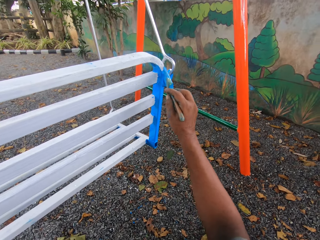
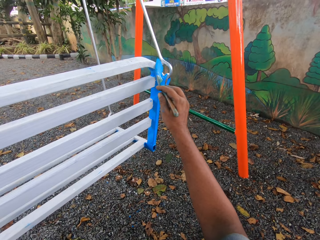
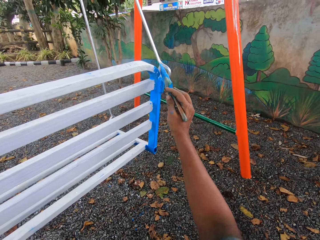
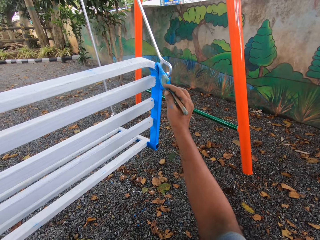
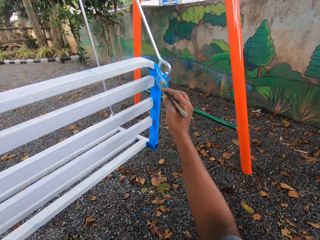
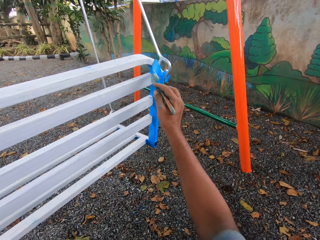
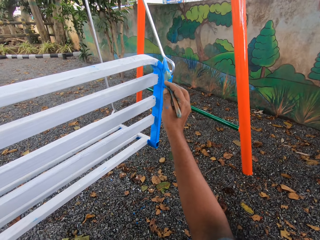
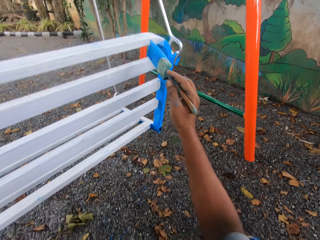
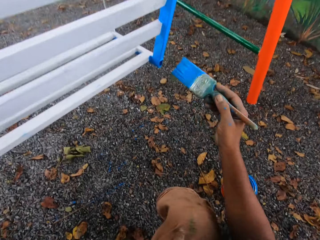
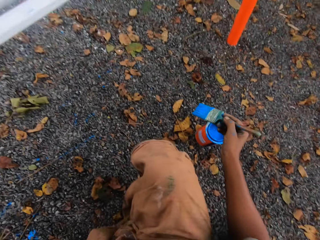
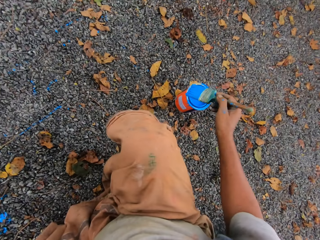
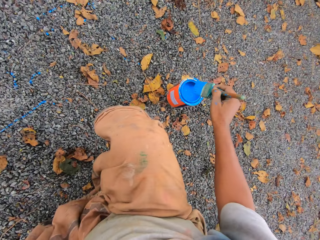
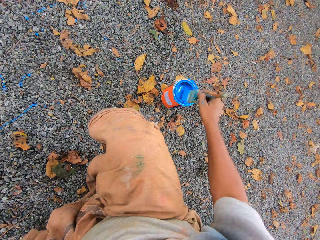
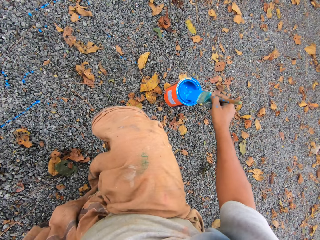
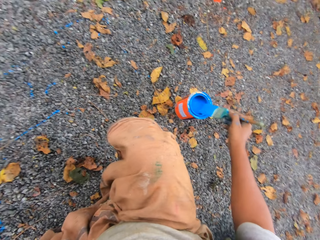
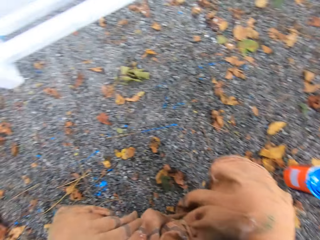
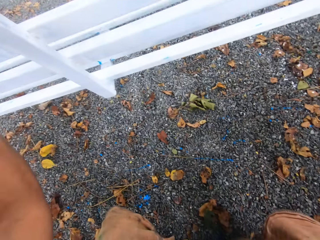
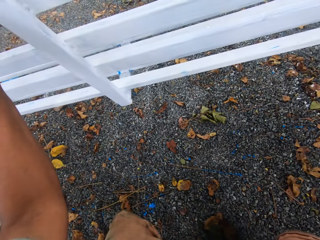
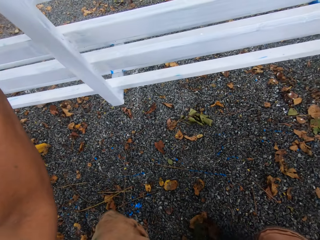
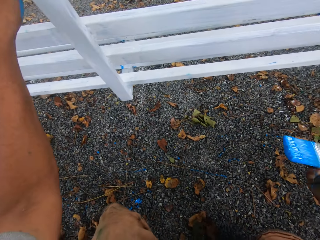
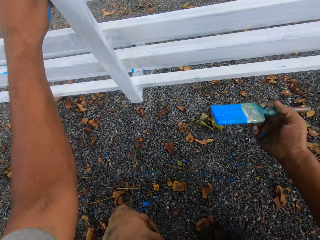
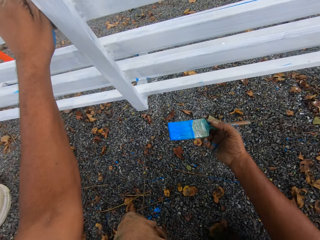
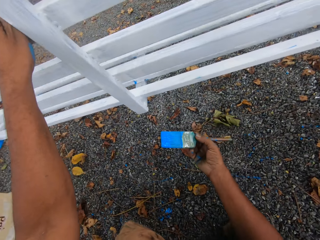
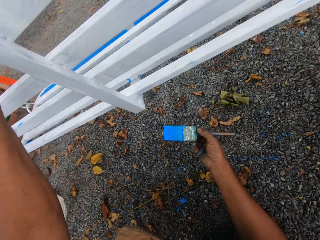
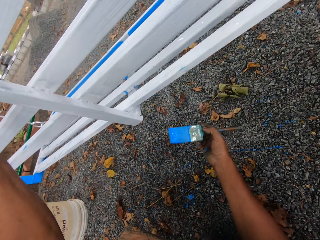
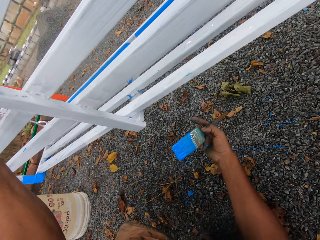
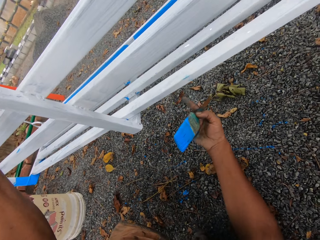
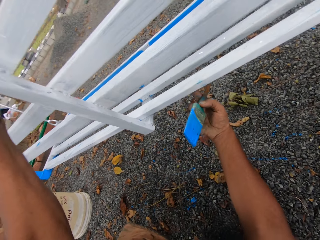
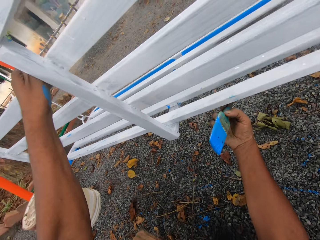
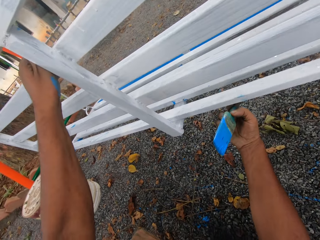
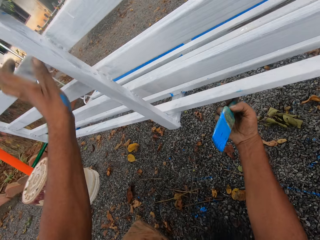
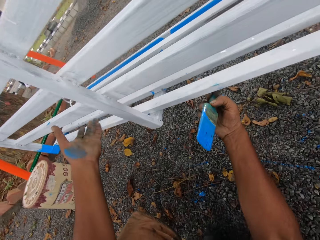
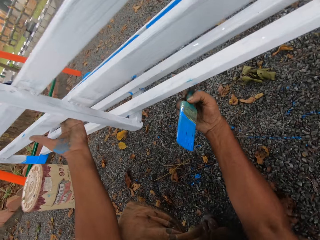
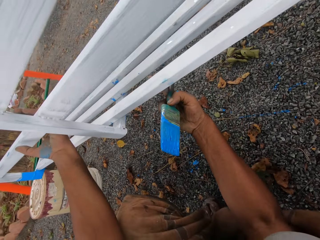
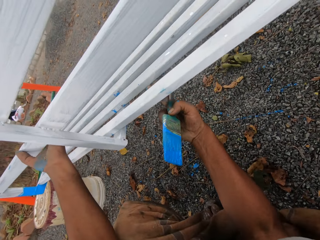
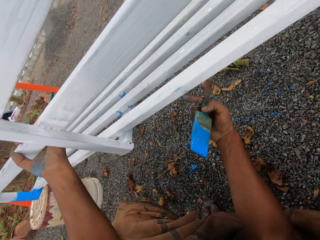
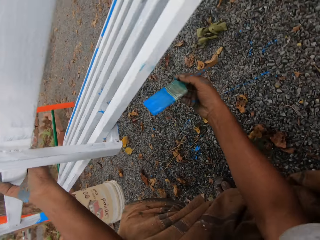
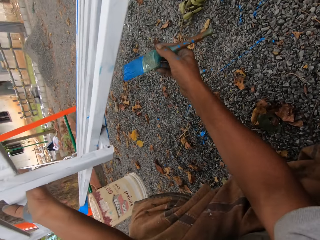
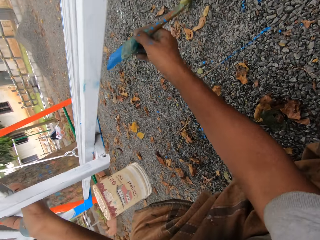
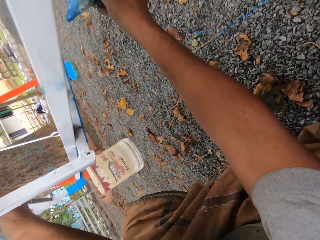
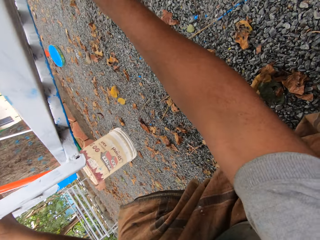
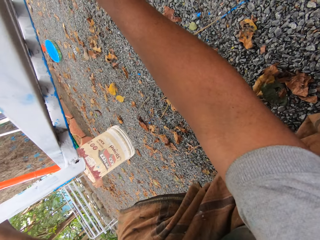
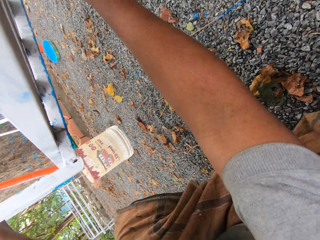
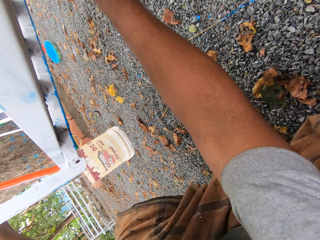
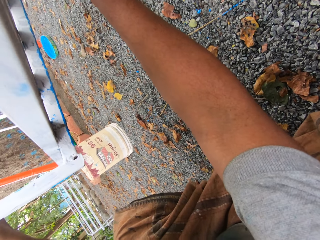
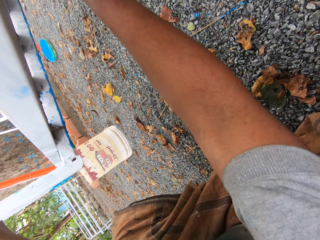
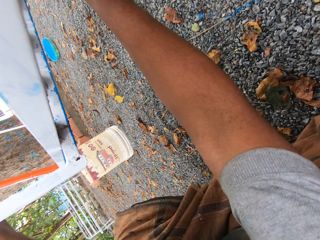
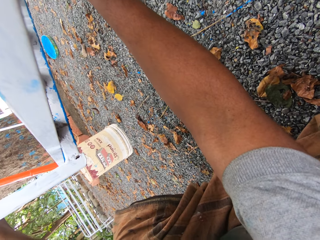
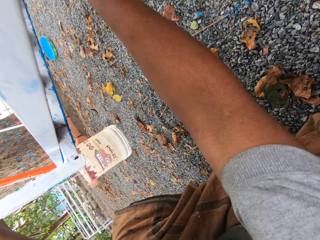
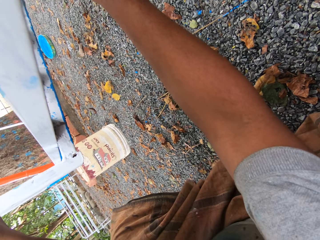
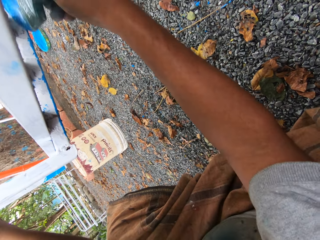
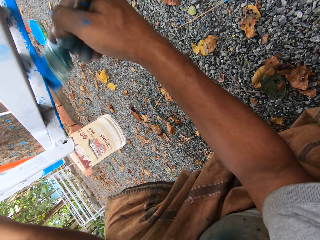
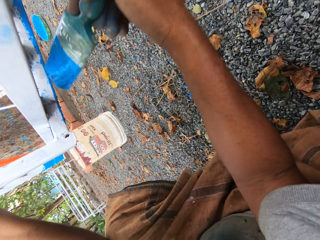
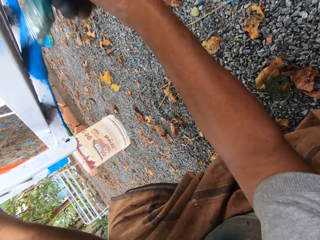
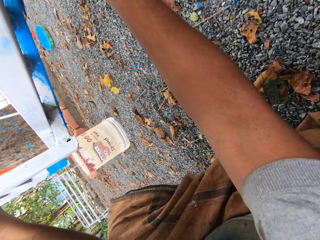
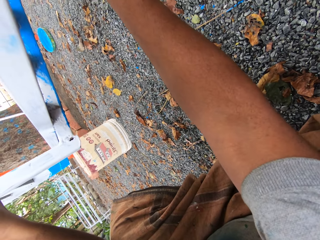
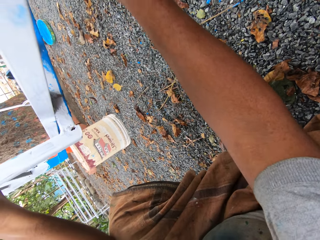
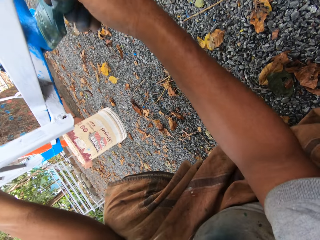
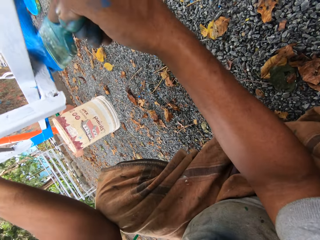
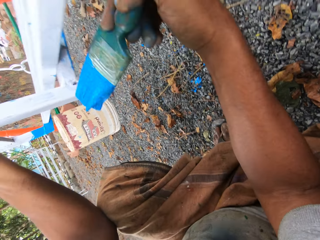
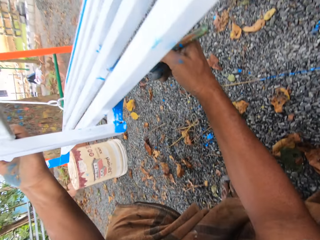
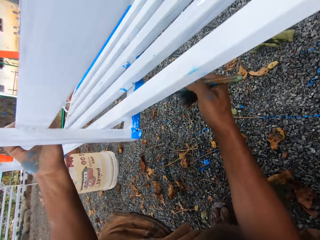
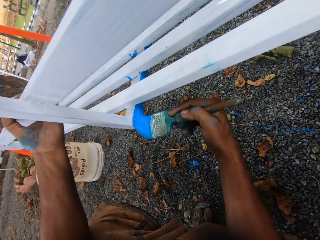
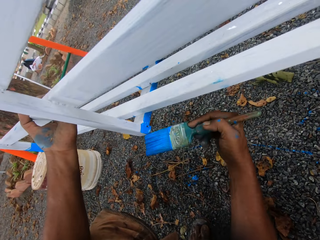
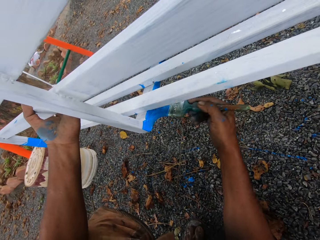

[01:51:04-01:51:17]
The camera wearer dips the paint brush into the paint tin. He holds the seat with his left hand. He puts his right hand at the bottom of the seat. He paints the seat with the paint brush.

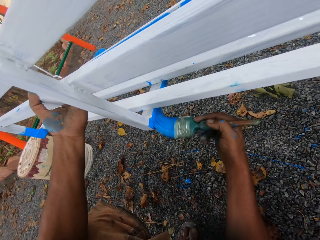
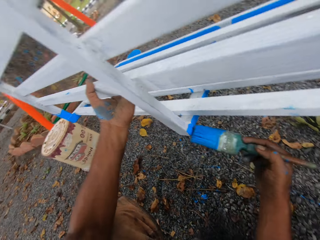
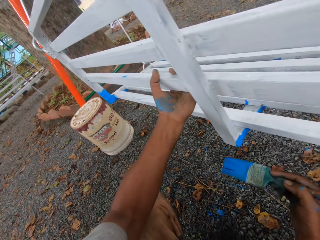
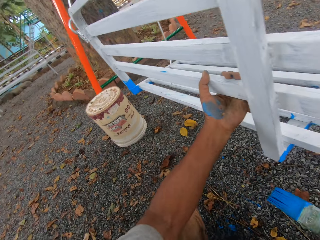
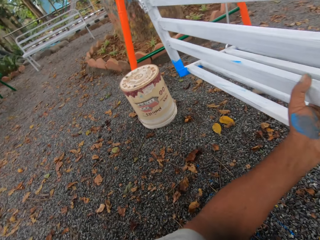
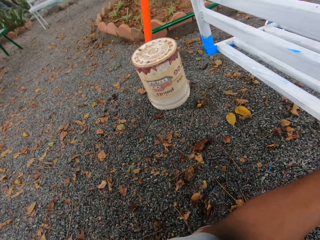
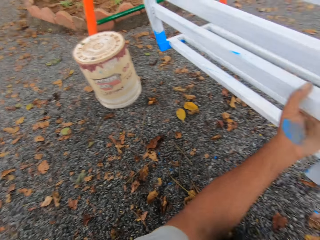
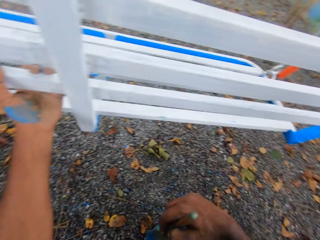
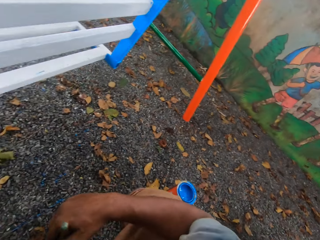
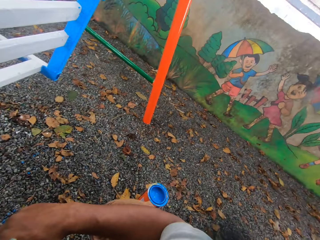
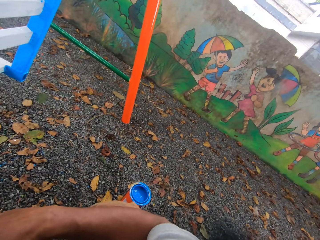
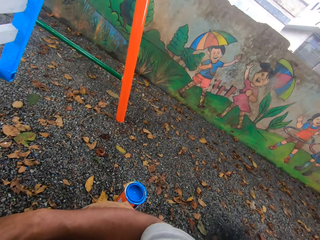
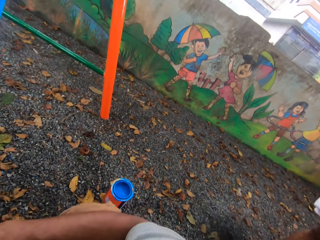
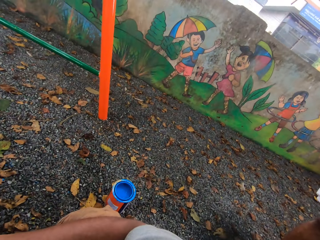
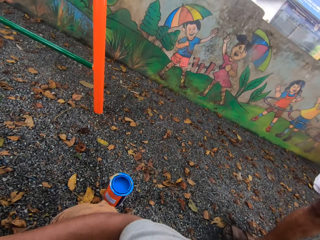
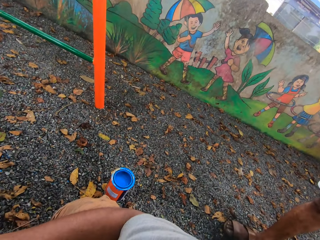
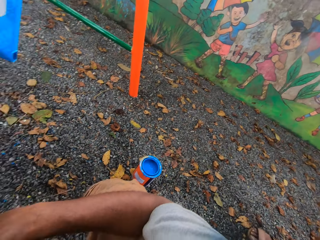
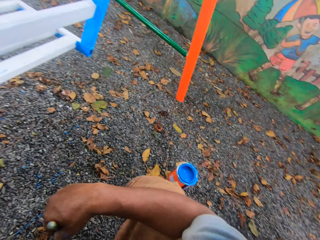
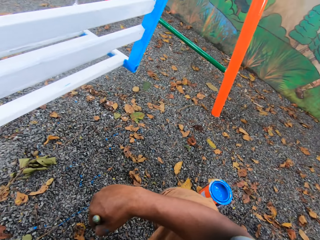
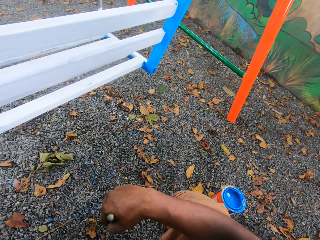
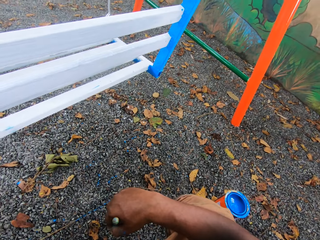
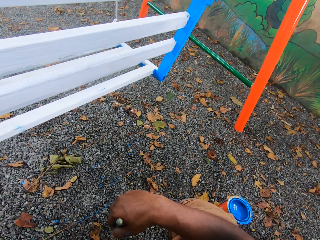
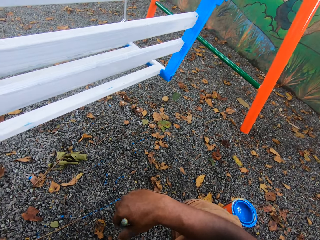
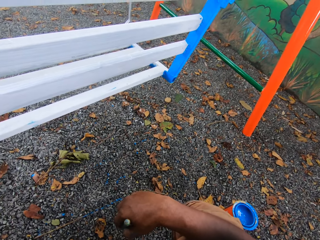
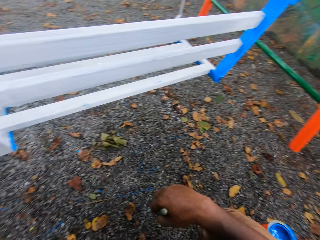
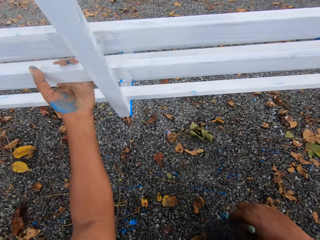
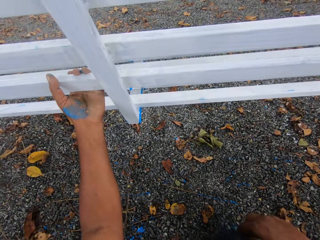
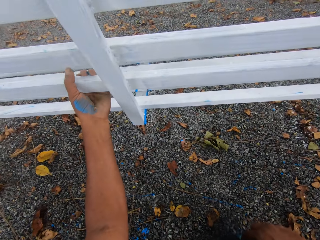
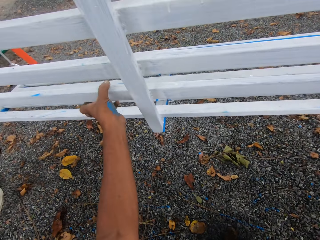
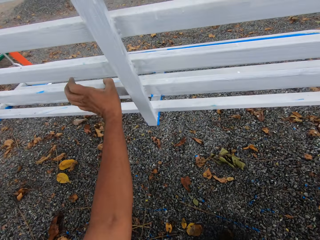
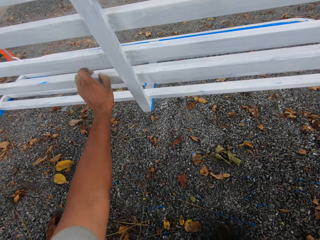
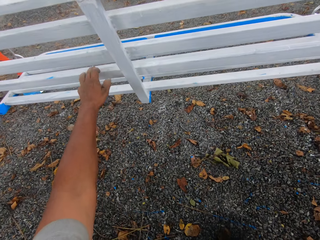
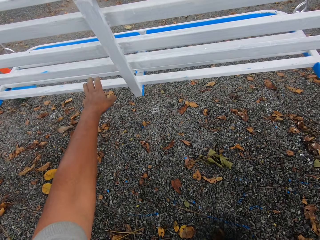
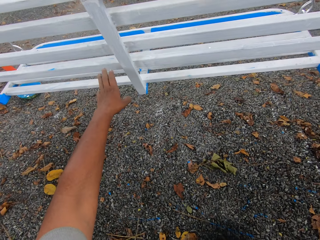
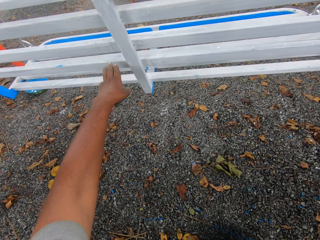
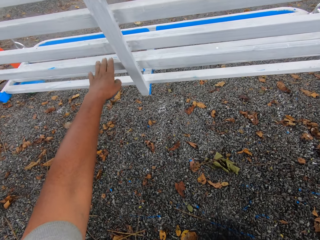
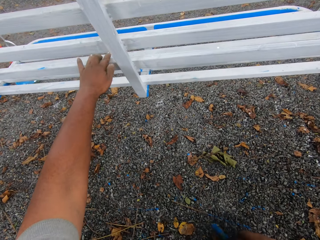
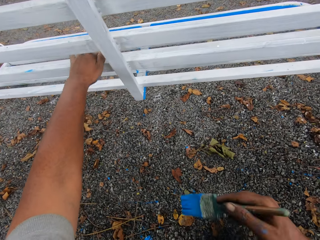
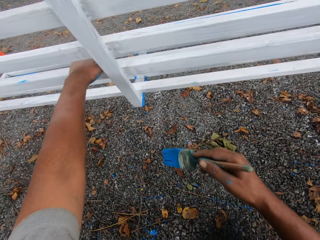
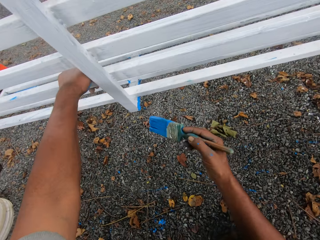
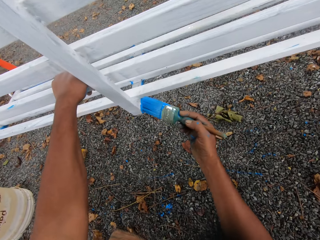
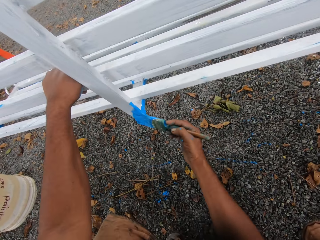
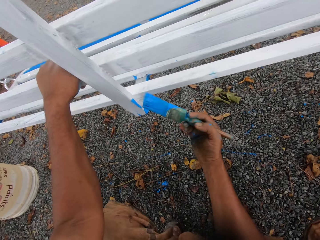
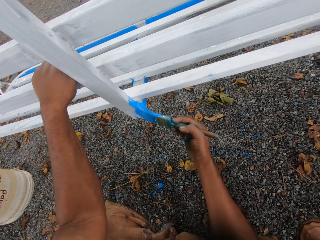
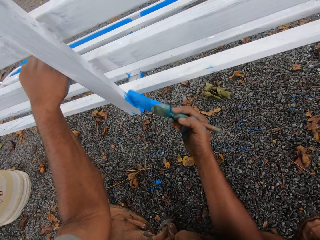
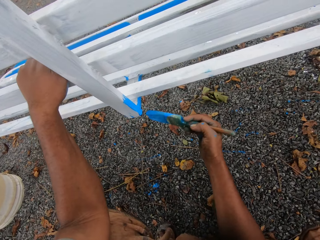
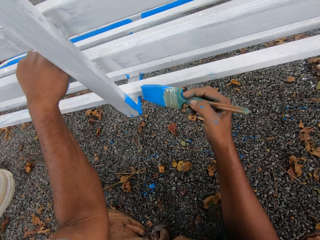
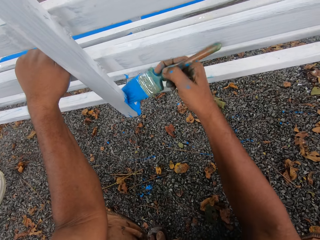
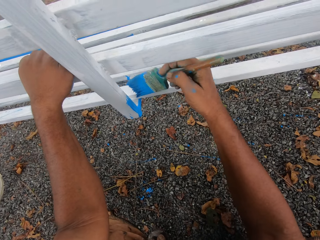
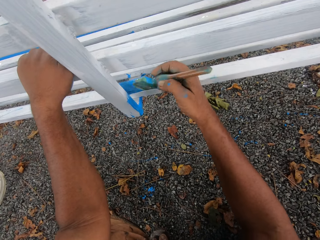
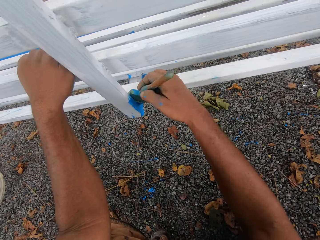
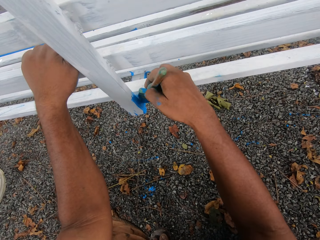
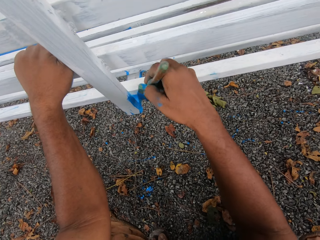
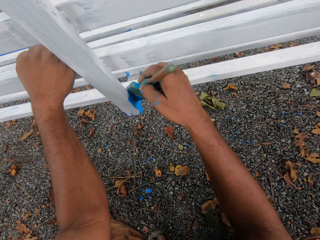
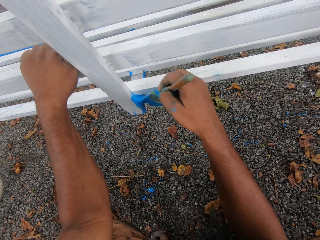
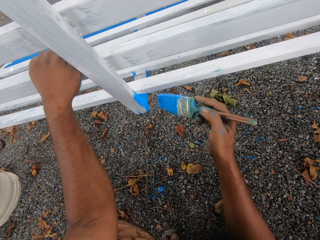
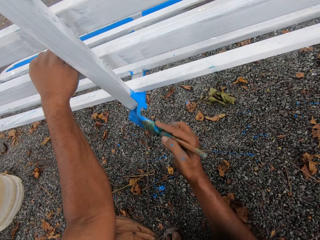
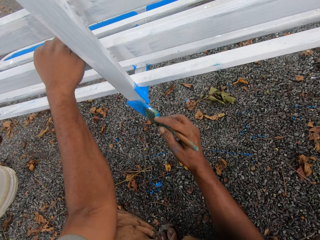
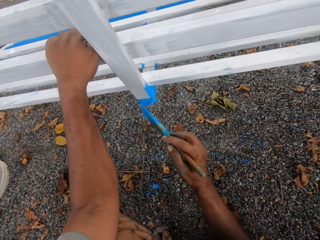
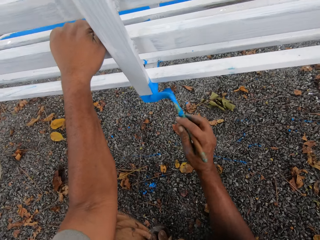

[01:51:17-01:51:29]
The camera wearer looks around. He discusses with a man. He holds the seat with his left hand. He paints the seat with the paint brush.
